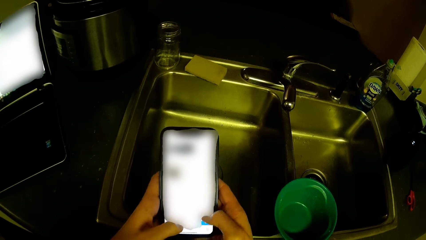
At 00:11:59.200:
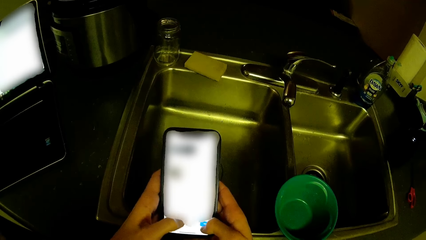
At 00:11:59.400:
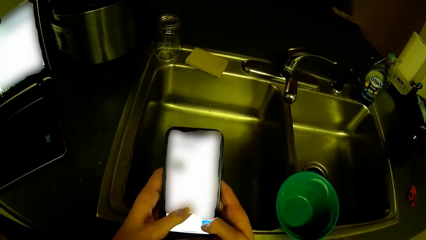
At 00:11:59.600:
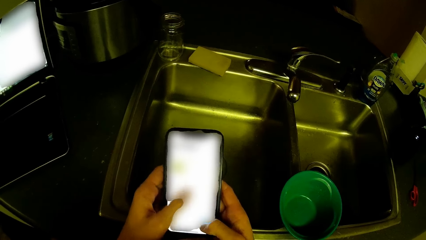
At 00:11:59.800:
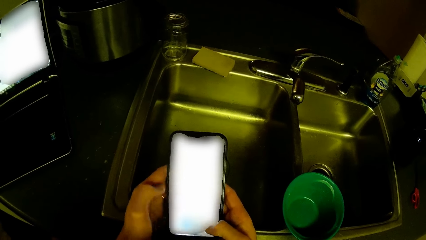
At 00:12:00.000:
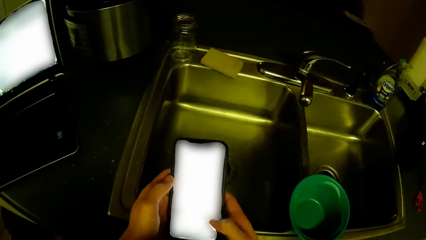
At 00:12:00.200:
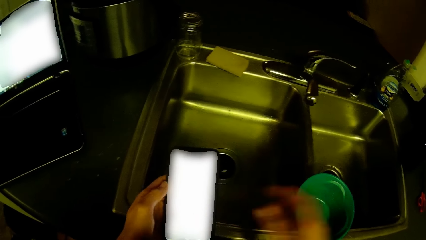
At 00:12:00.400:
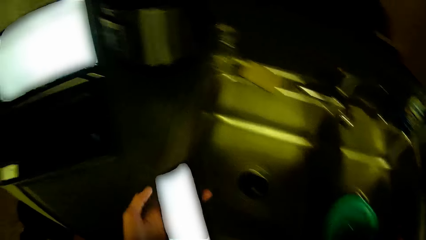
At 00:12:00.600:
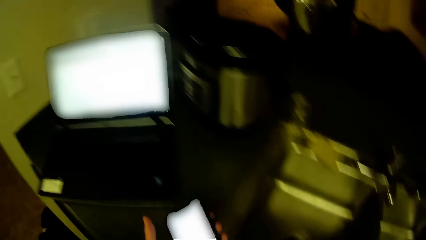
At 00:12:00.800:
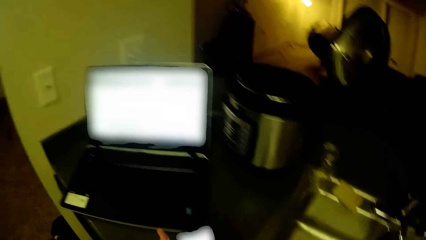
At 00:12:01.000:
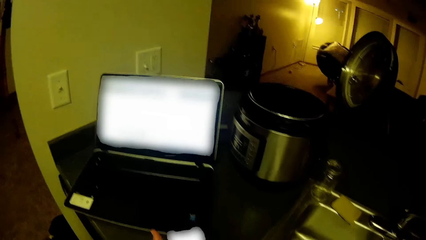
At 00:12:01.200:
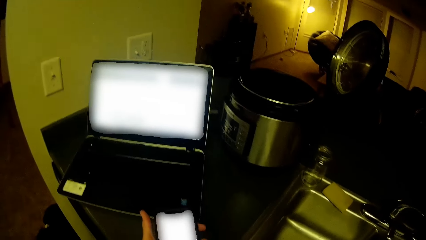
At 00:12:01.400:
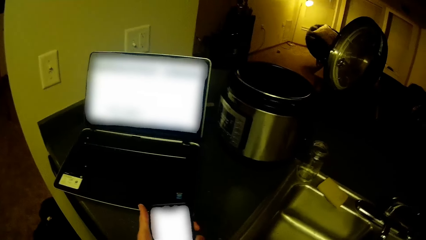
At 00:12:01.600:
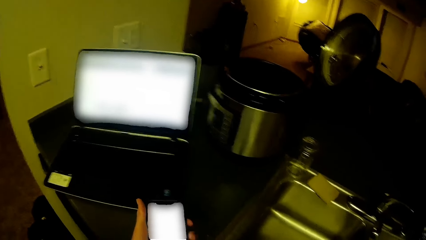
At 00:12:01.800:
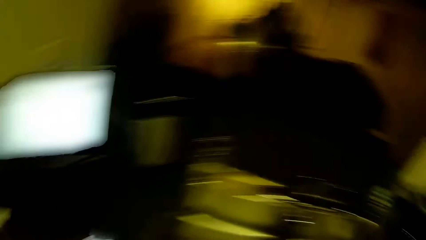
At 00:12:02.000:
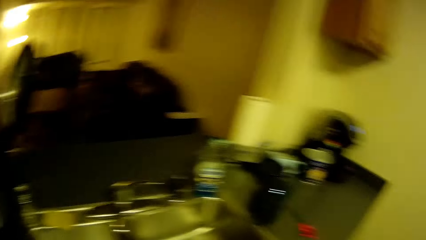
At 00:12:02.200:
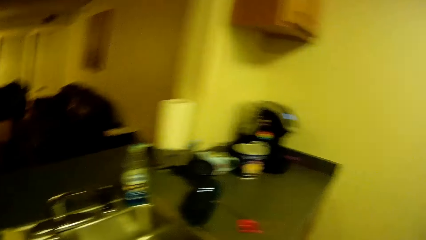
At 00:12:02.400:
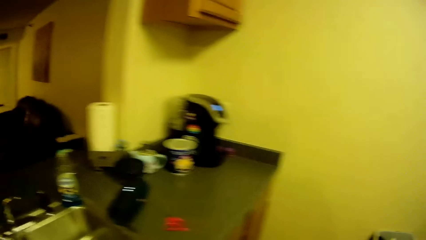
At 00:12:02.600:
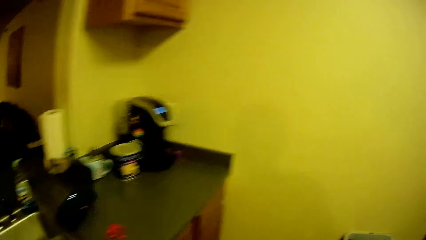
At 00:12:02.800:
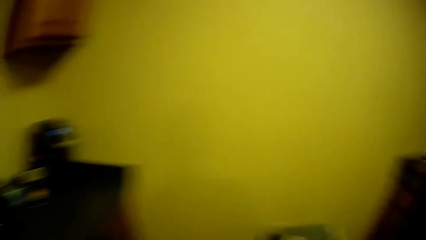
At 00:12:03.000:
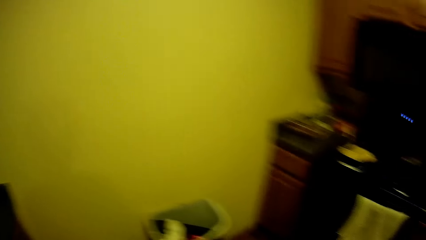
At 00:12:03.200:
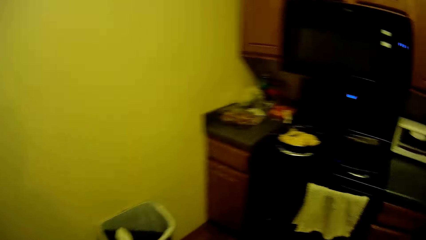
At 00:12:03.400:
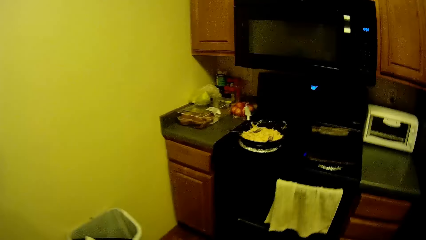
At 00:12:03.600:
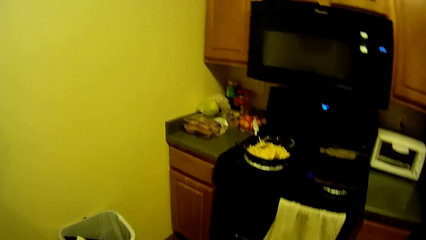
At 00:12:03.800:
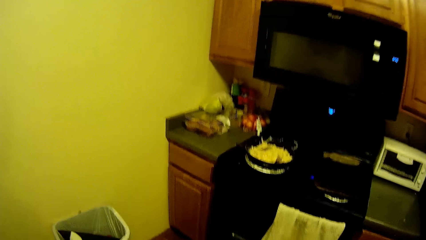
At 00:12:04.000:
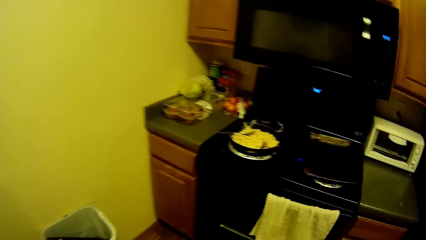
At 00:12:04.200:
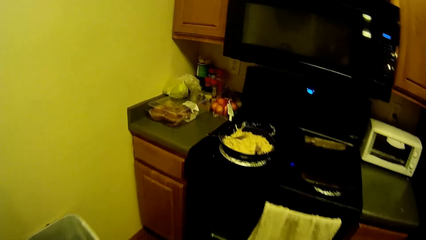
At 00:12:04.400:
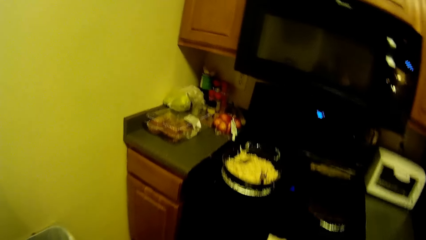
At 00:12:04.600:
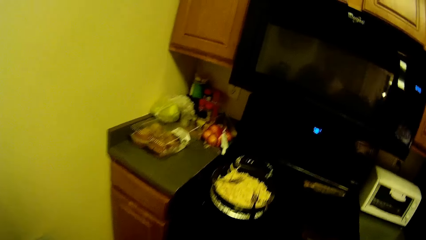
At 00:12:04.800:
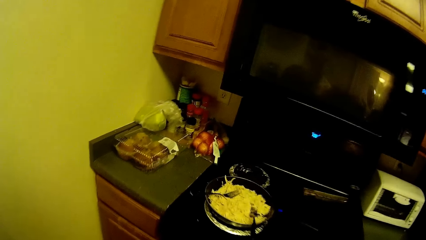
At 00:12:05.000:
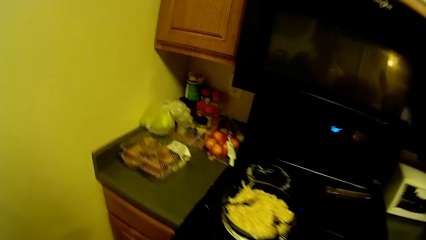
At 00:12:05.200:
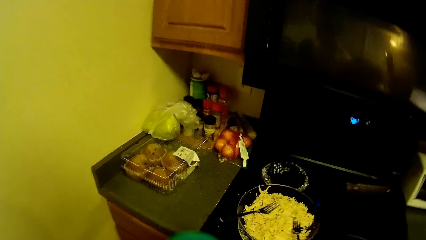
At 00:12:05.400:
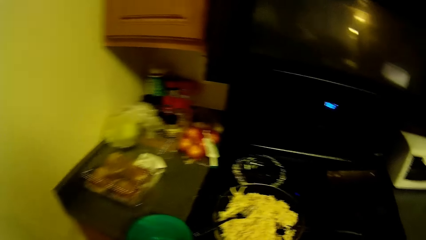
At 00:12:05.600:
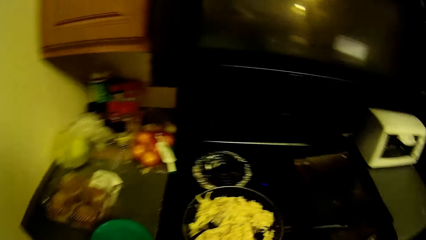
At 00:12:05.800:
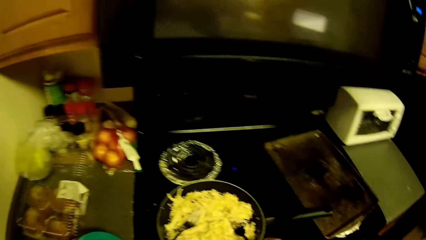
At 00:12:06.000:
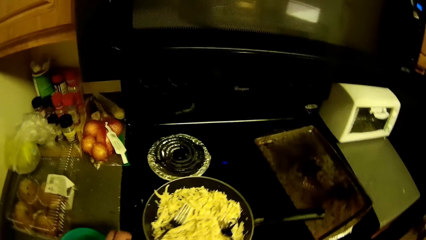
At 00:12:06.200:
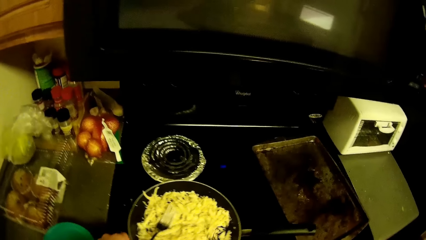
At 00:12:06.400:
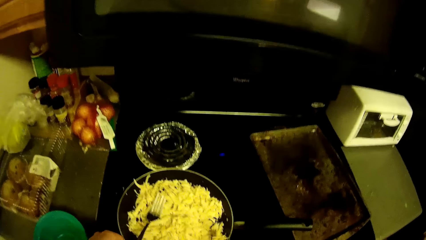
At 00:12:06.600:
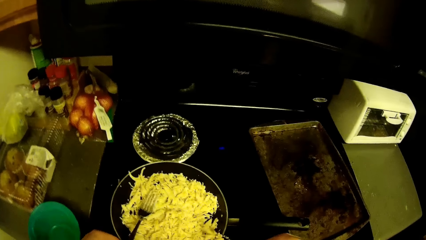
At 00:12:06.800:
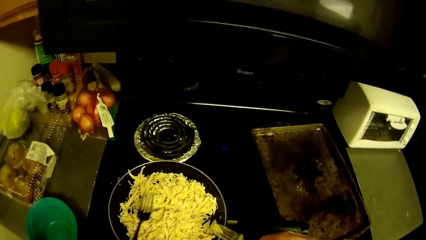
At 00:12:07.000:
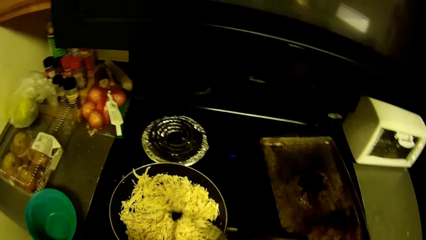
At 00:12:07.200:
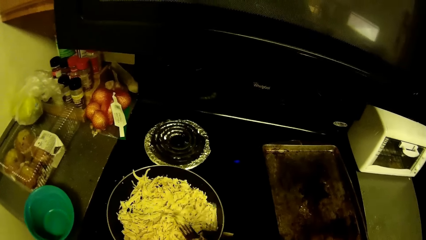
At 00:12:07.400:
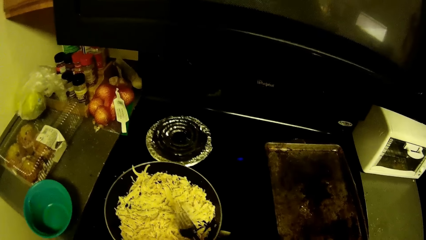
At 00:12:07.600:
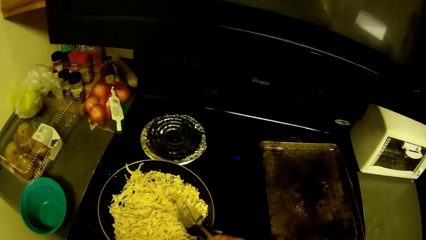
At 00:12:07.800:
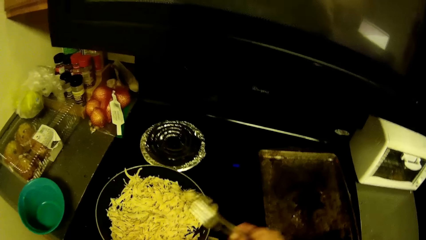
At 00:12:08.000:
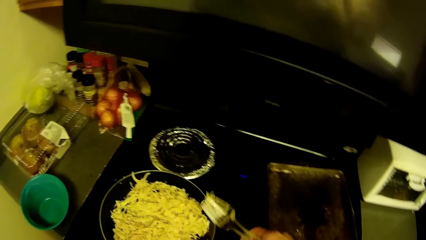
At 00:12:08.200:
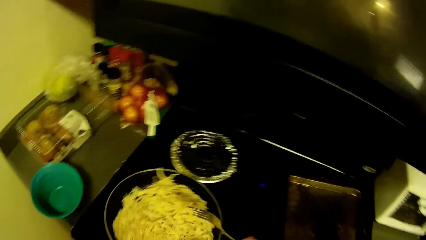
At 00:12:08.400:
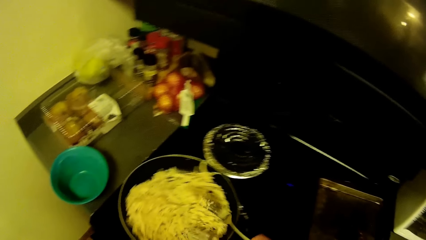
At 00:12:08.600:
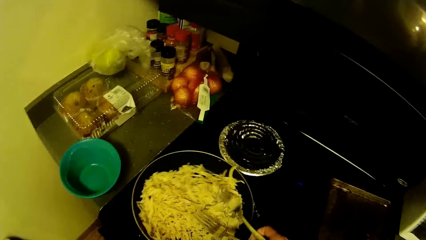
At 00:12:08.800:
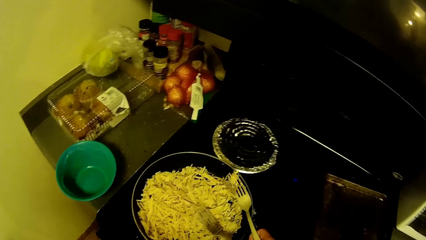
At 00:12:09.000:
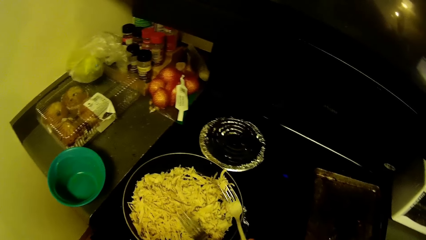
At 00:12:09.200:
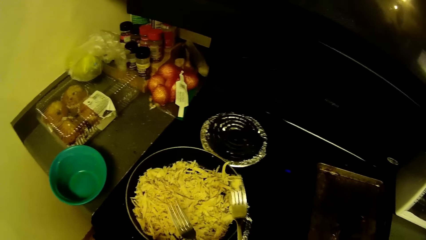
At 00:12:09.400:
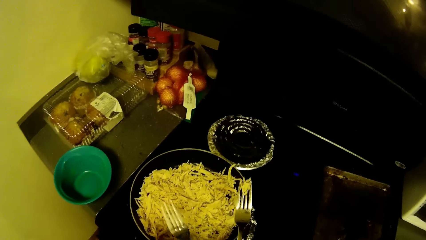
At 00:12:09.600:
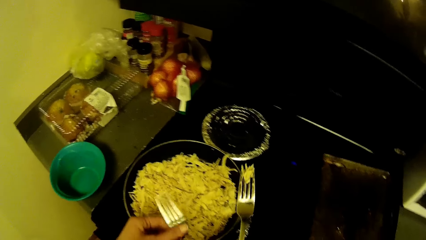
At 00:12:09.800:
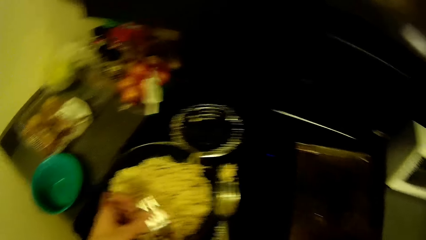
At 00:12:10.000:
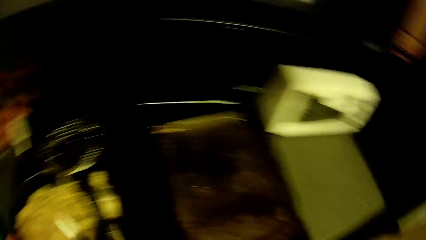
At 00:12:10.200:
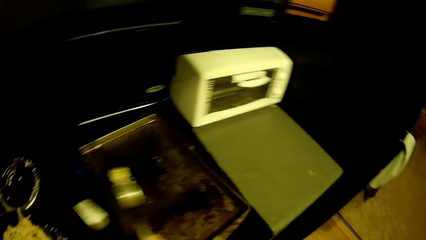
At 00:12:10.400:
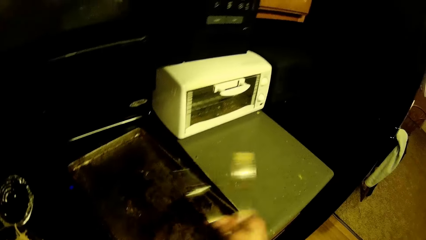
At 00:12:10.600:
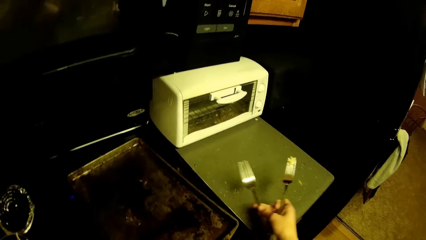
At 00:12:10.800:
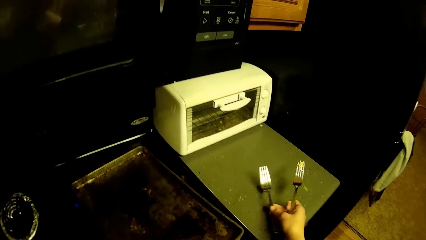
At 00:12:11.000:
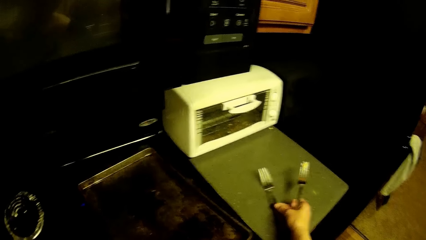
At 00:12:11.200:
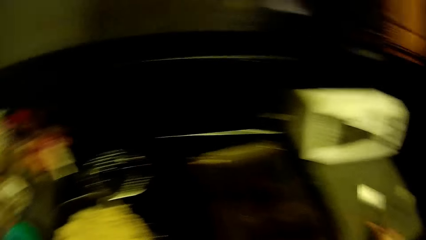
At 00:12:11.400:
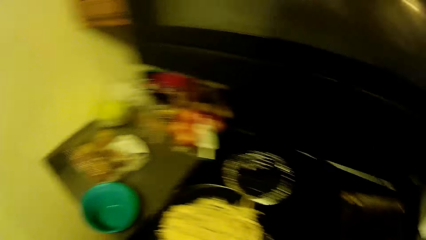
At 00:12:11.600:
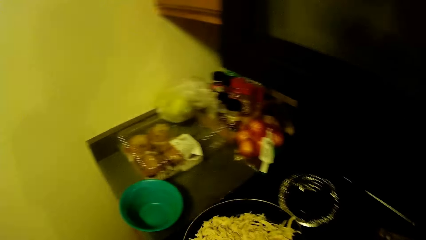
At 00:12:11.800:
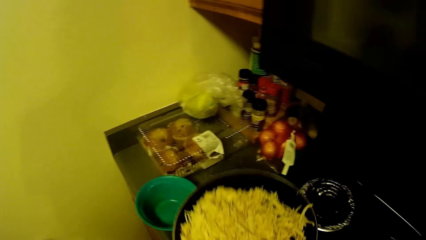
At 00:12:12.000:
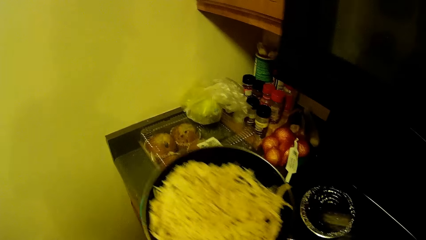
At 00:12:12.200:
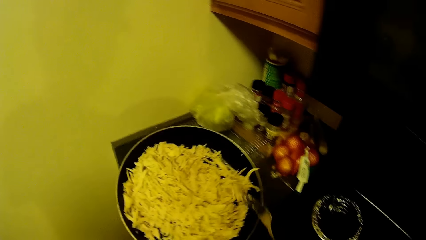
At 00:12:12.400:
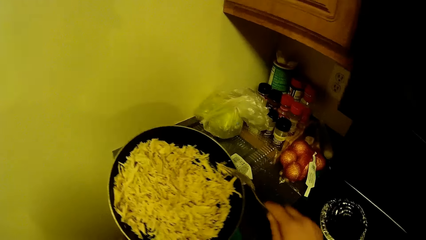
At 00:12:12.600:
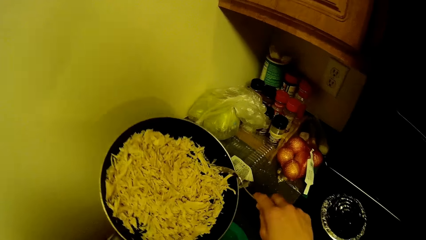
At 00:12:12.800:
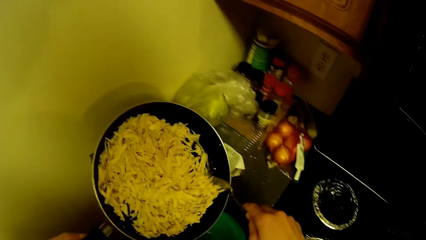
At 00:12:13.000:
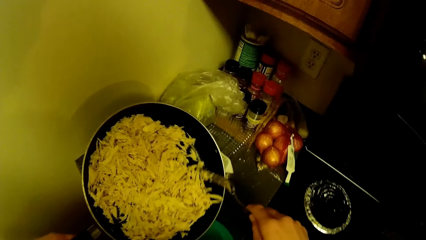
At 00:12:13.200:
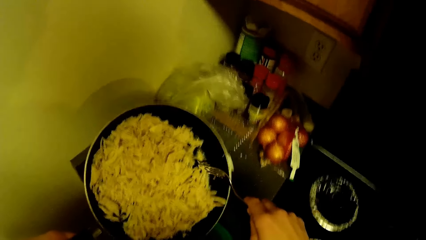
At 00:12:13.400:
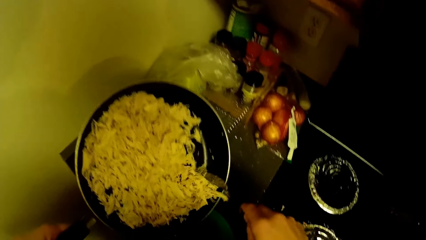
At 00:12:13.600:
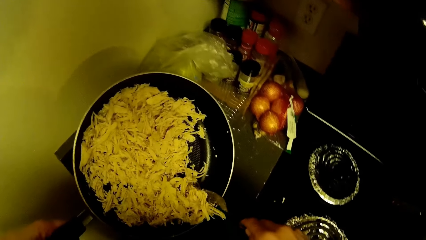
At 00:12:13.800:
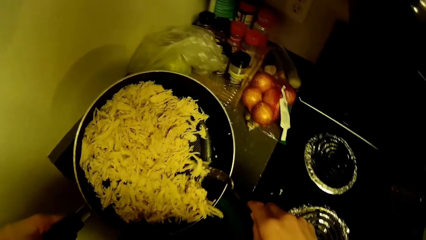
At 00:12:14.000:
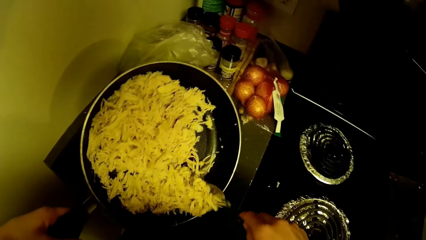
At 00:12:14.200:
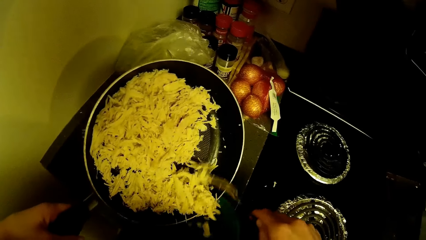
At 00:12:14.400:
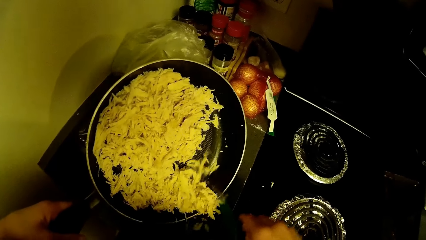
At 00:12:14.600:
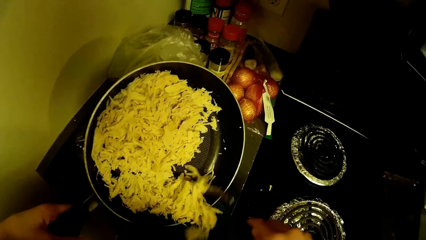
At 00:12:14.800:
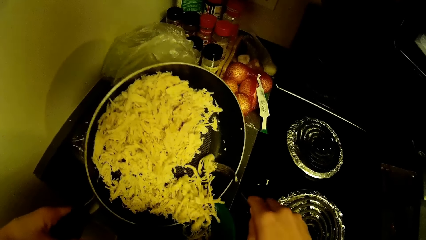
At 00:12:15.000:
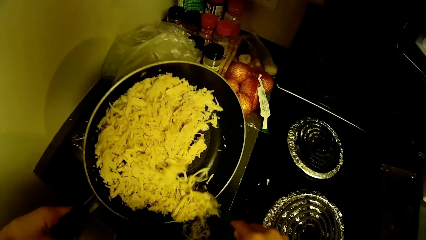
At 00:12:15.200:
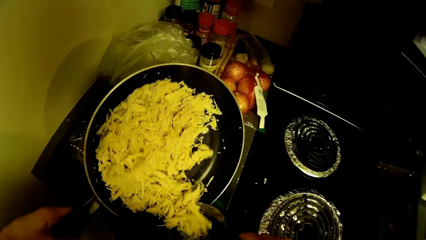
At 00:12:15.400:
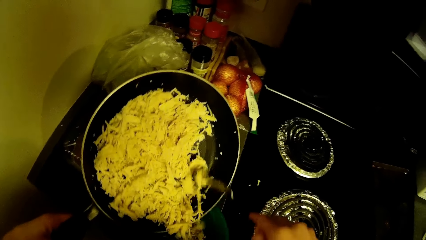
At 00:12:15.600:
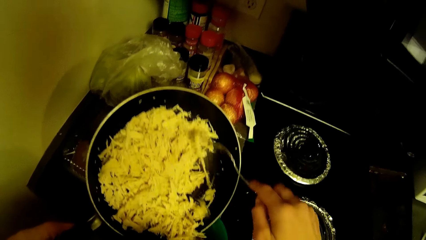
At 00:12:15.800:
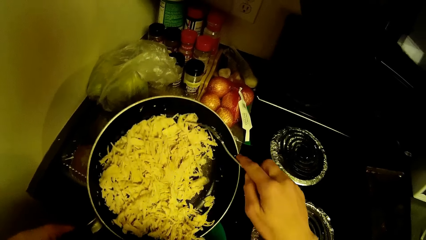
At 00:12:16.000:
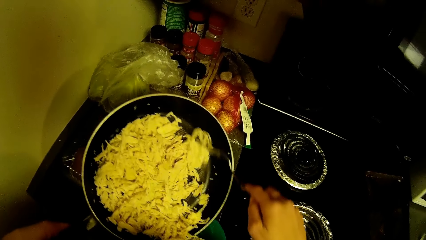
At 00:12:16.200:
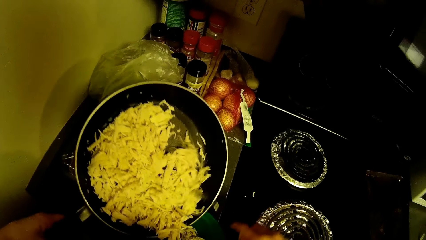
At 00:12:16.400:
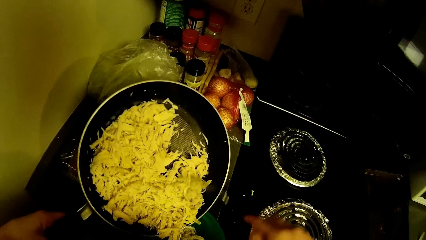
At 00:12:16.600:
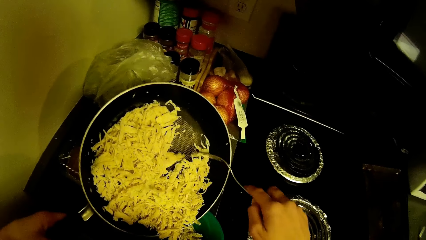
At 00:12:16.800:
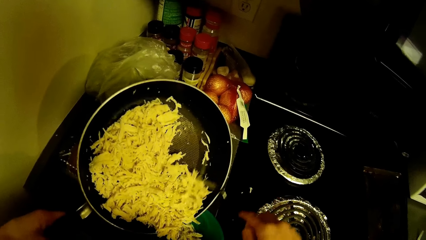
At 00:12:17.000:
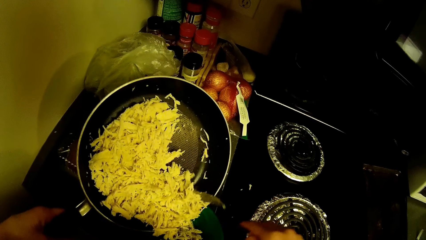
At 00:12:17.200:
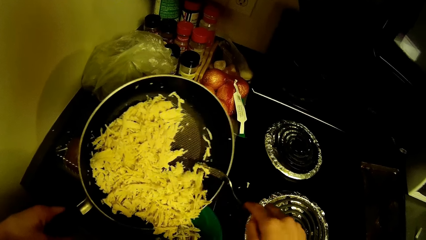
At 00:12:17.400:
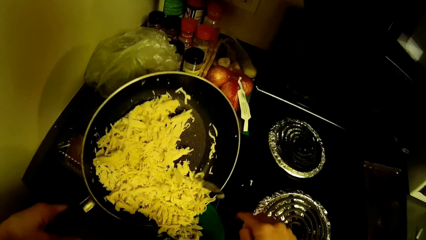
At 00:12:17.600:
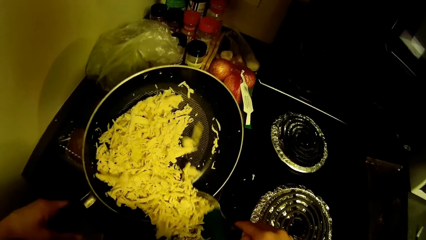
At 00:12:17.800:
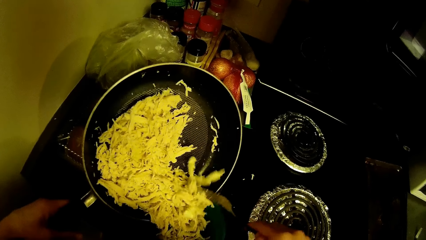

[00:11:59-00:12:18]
The camera wearer swings a hand. He stares at the laptop. He turns the head right. He walks in the kitchen. He picks two forks from a fry pan with both hands. He holds a fork. He carries the fork. He cleans one fork with his left hand. He moves the fry pan on the cooker. He holds the fork. He moves a hand on the fork. He swings a hand. He drops one fork on the slab with his right hand. He turns the body left. He picks the fry pan from the gas cooker with his left hand. He swings a hand. He moves shredded cabbage into the bowl from the fry pan with the fork in his right hand.
